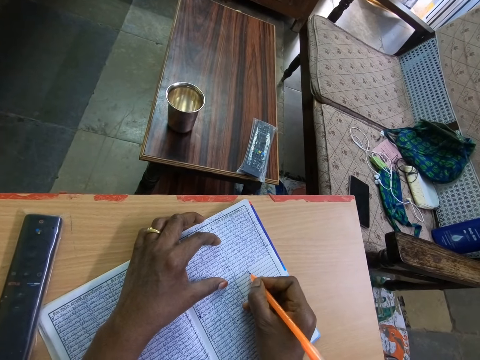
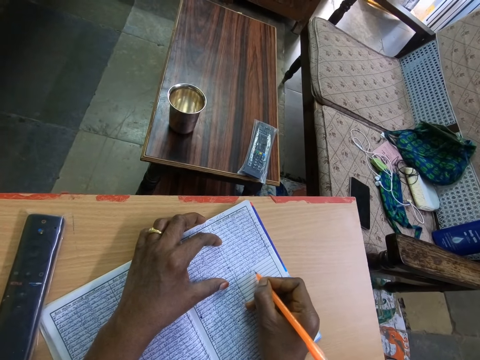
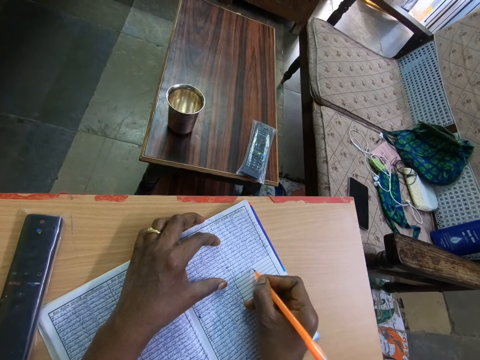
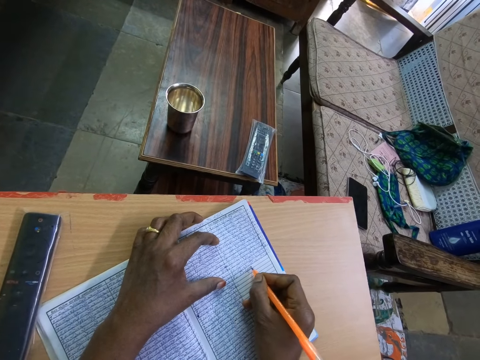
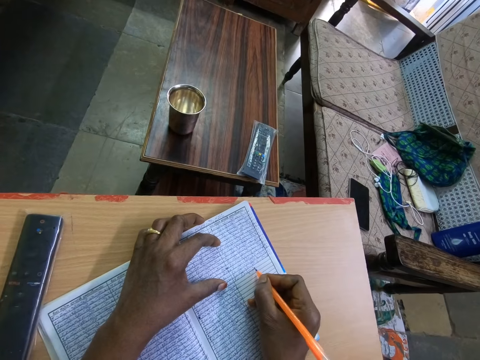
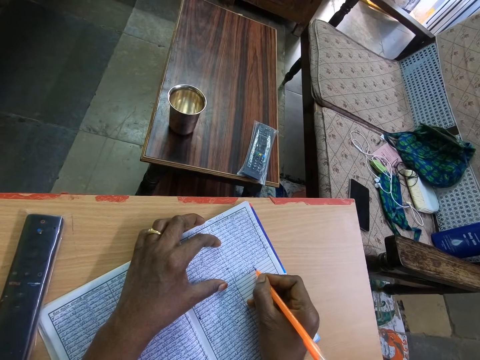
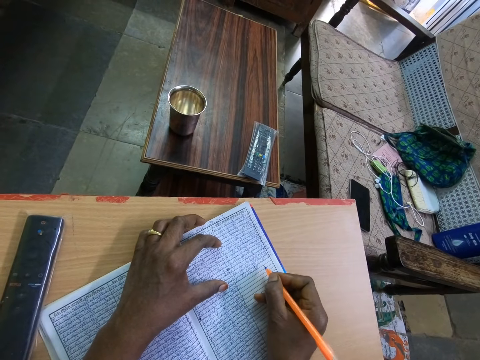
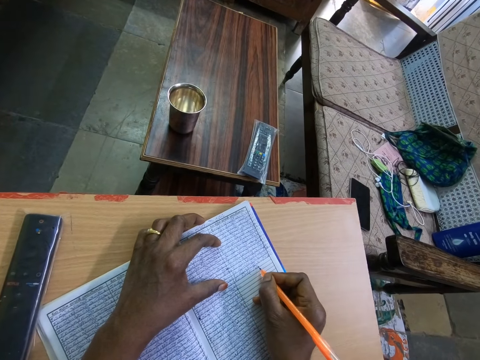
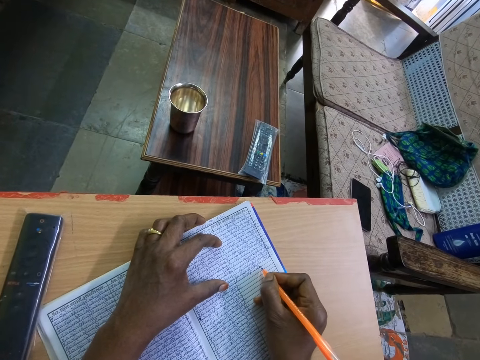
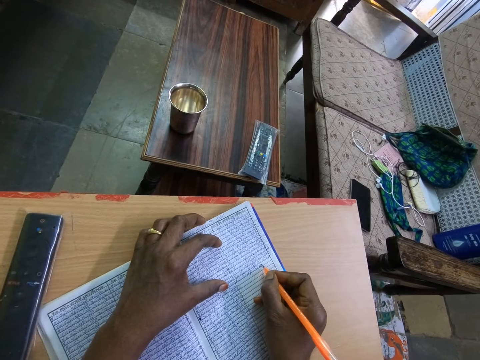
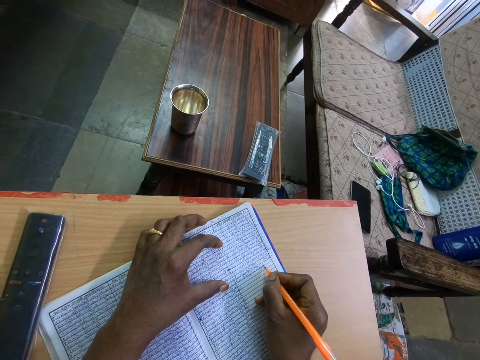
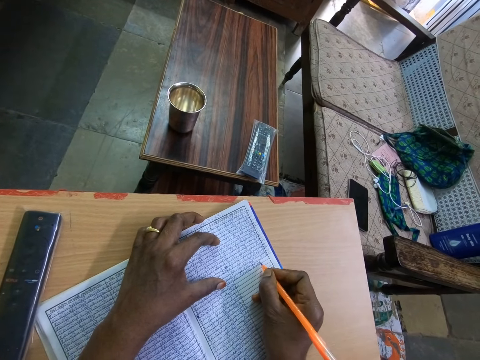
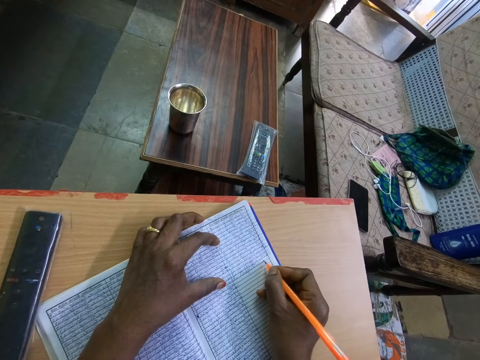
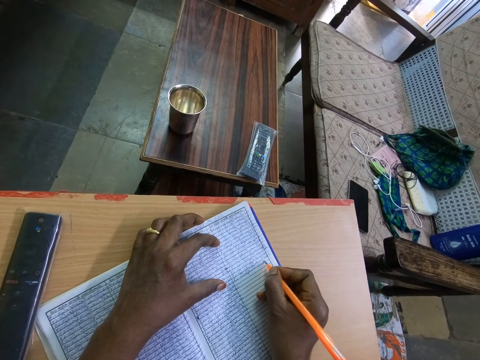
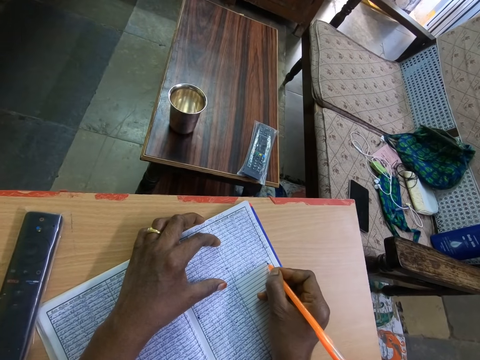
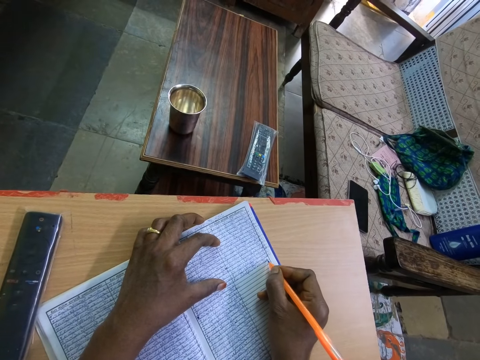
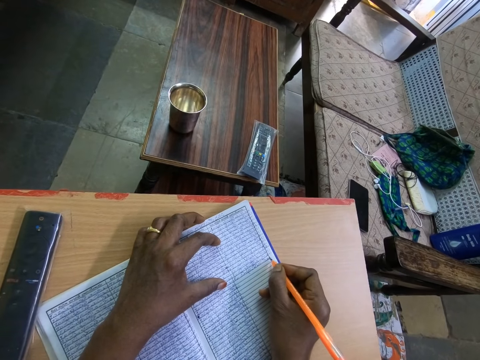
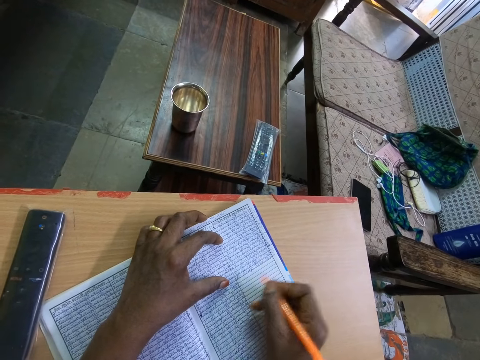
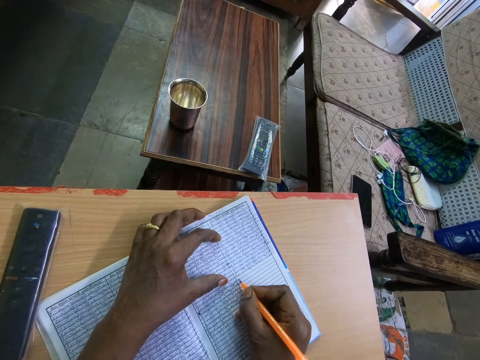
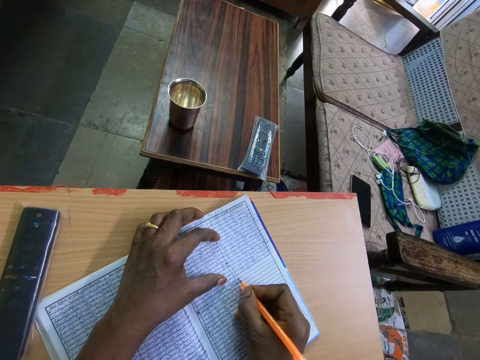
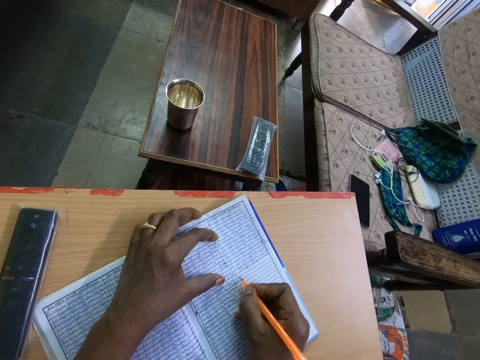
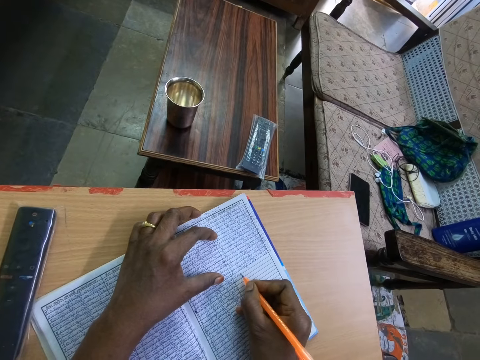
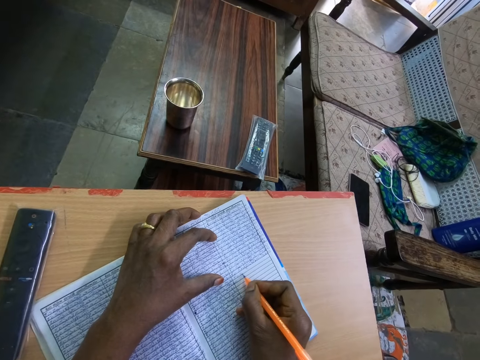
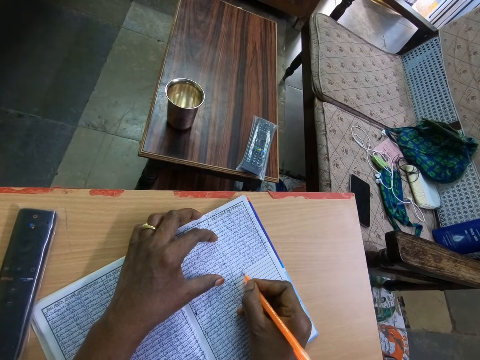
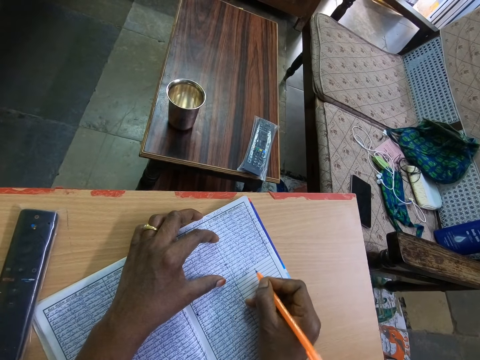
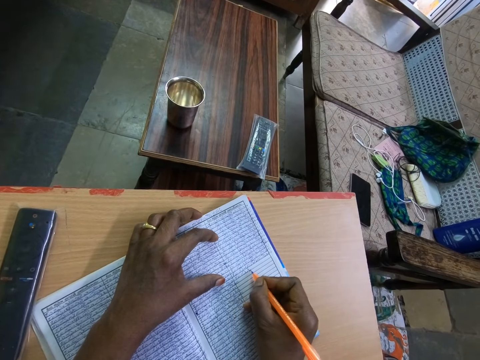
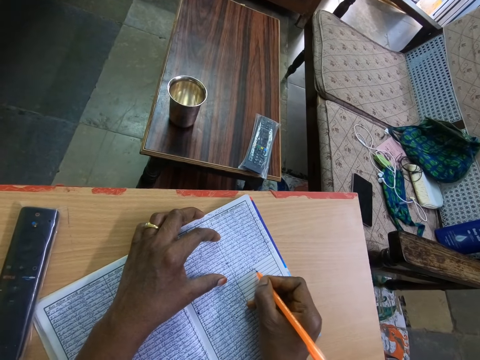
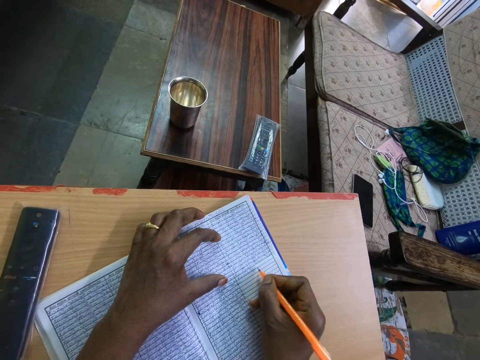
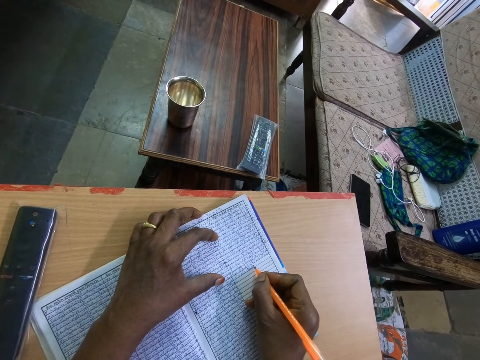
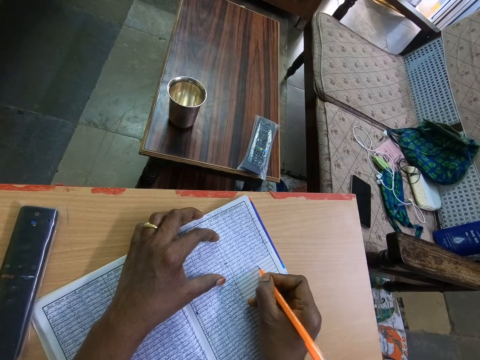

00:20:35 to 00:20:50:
The camera wearer stops. They adjust a pen on a book. They write on the book with the pen.

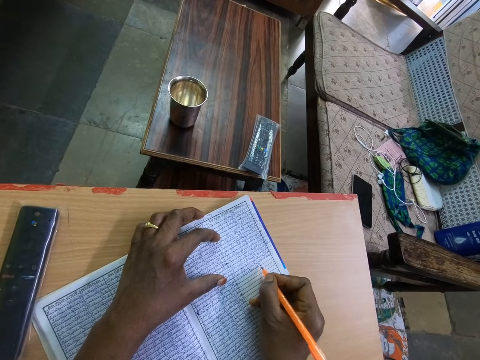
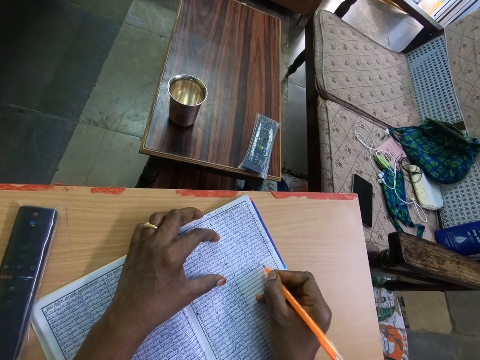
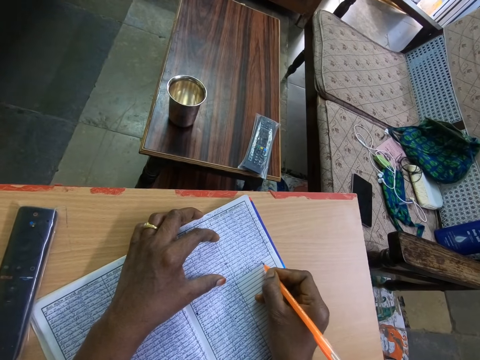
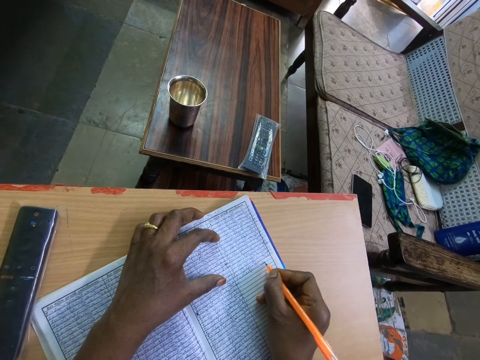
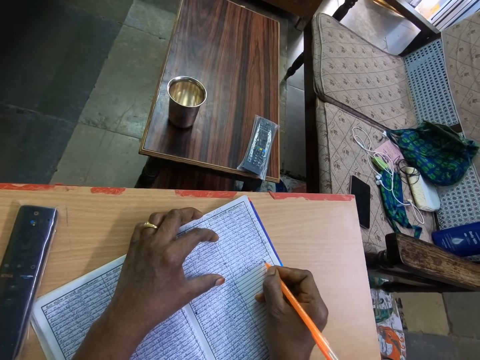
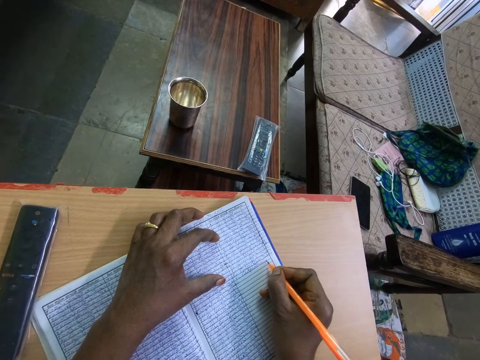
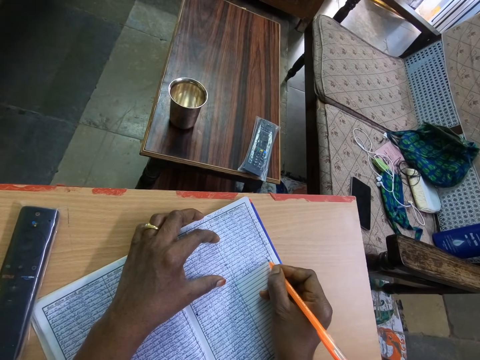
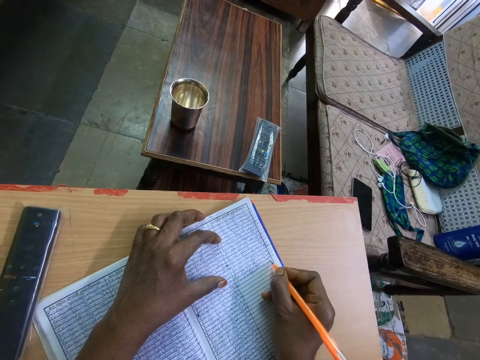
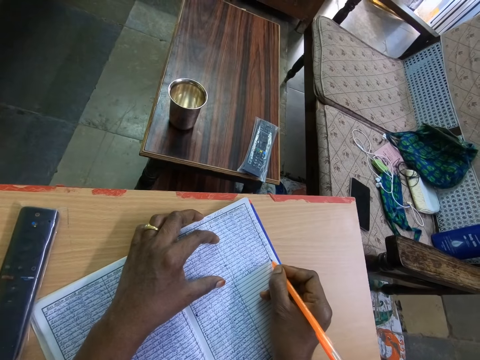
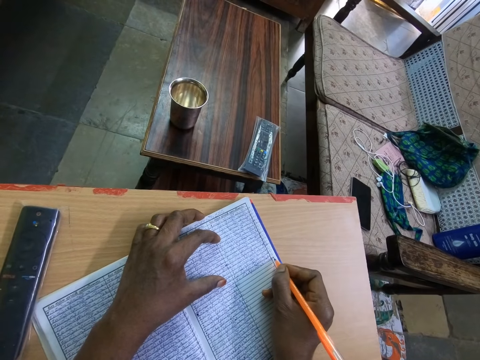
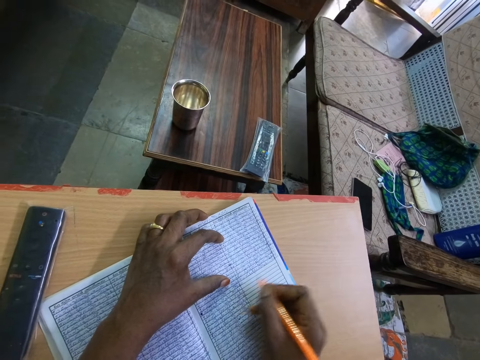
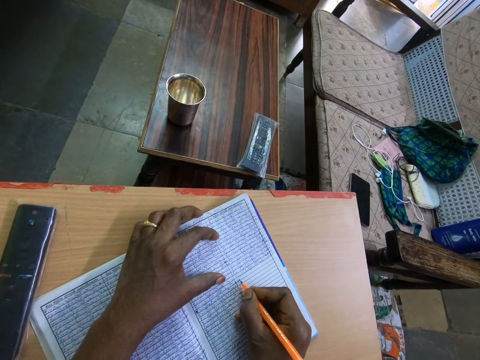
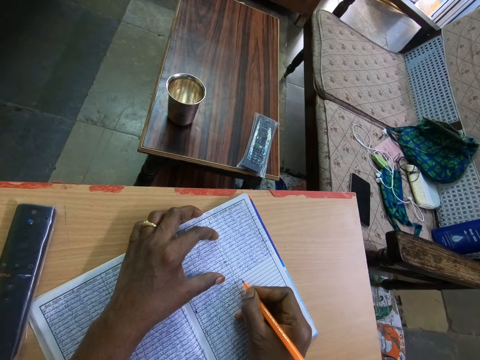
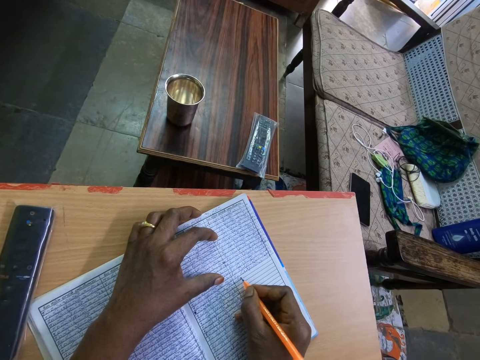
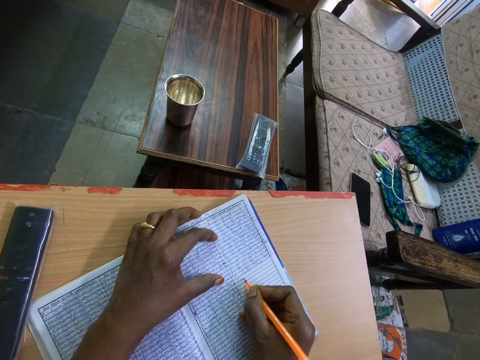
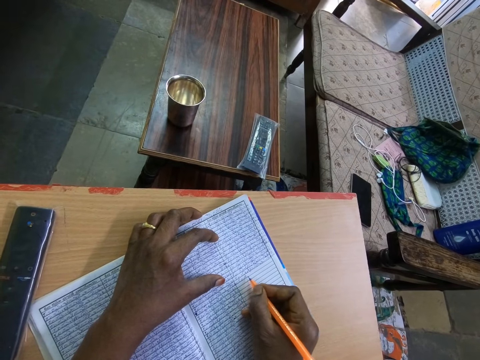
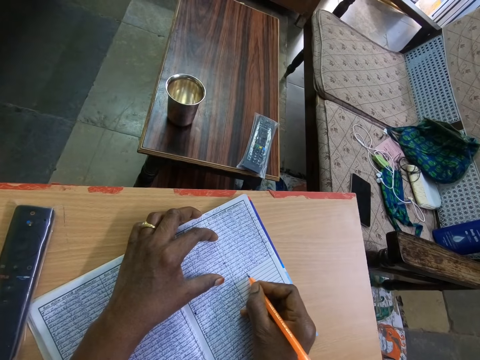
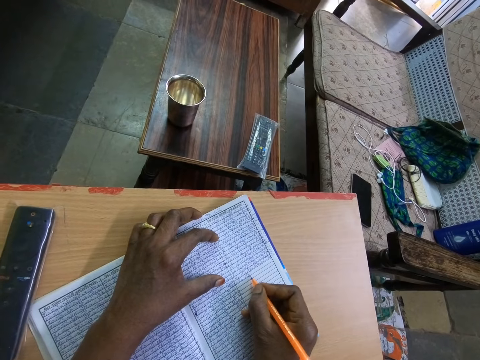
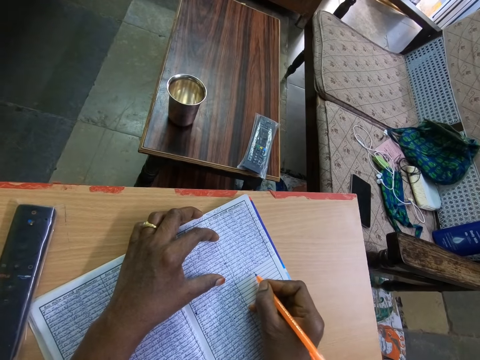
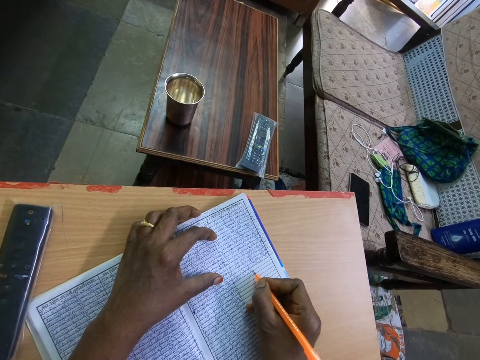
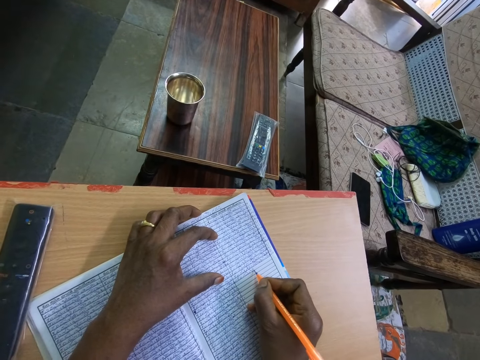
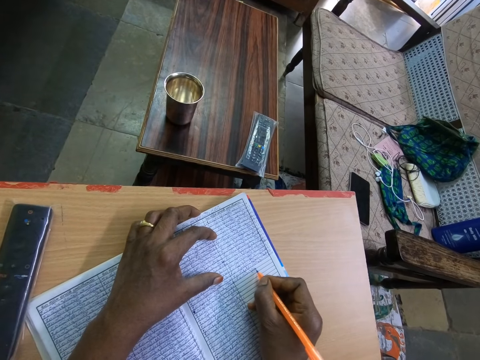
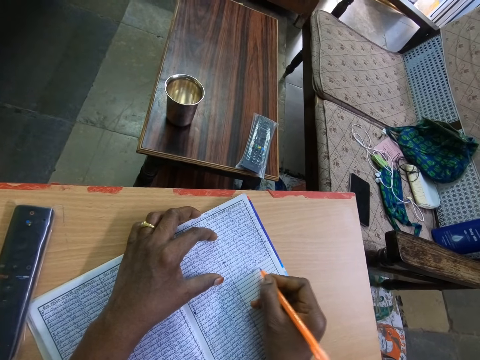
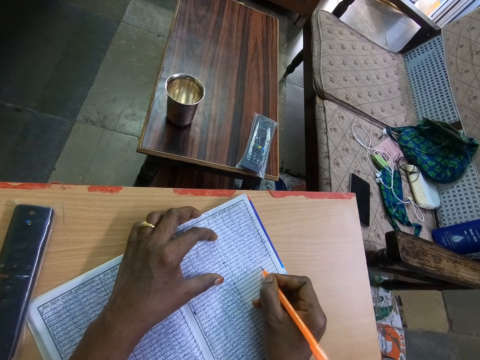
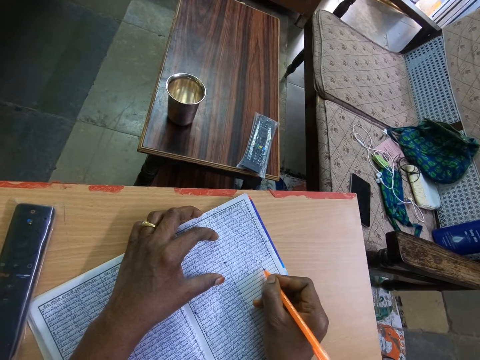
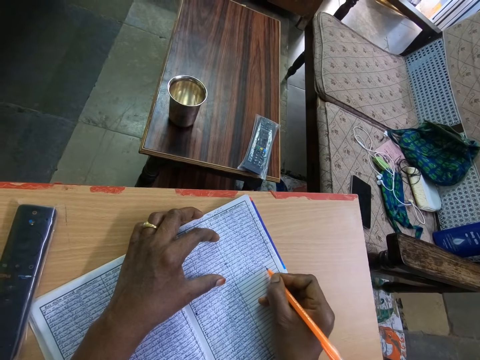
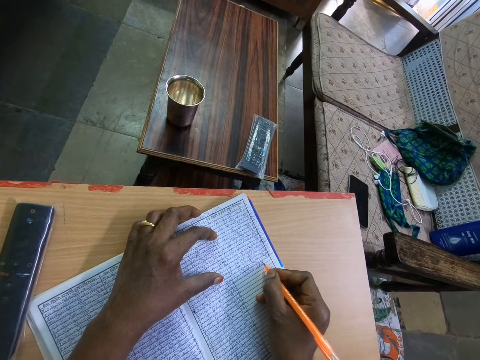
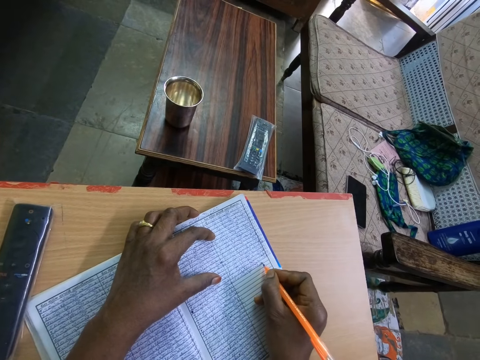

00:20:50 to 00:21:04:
The camera wearer stops. They adjust a pen on a book. They write on the book with the pen.
